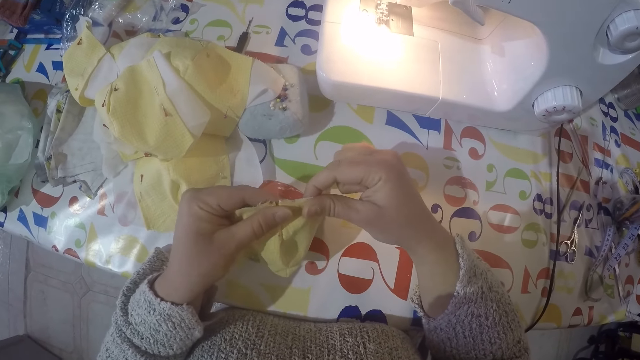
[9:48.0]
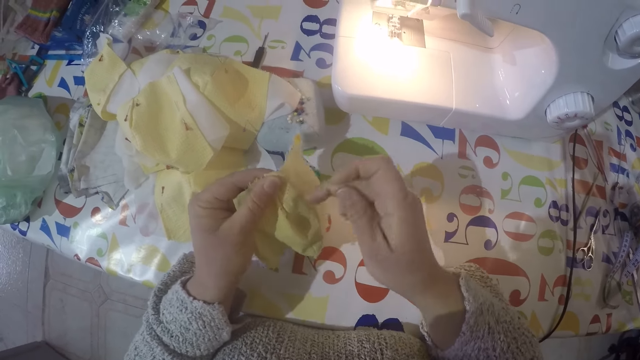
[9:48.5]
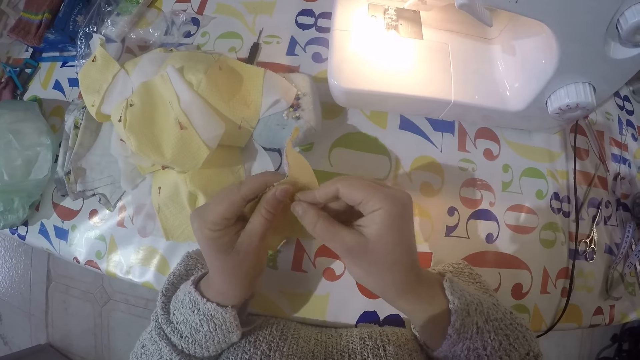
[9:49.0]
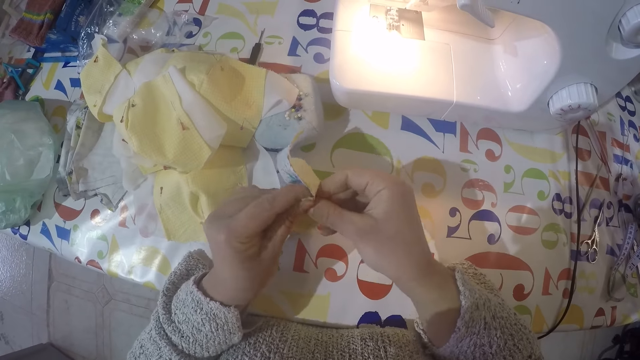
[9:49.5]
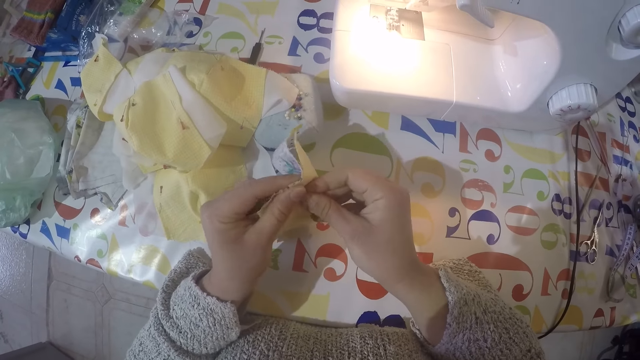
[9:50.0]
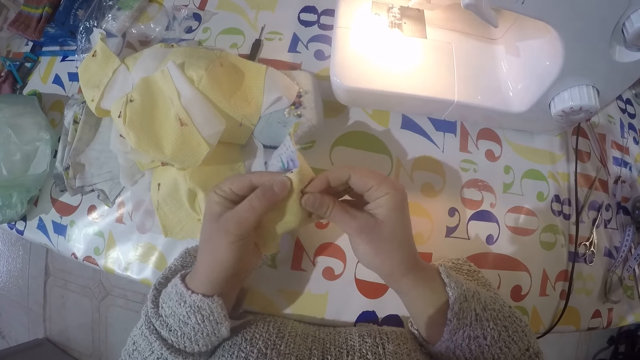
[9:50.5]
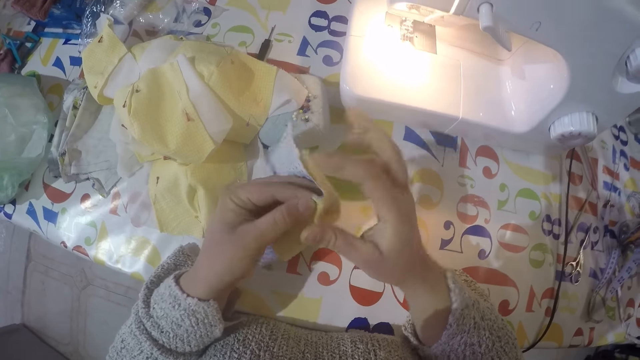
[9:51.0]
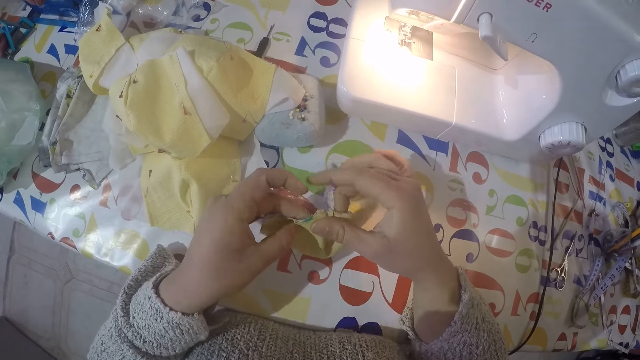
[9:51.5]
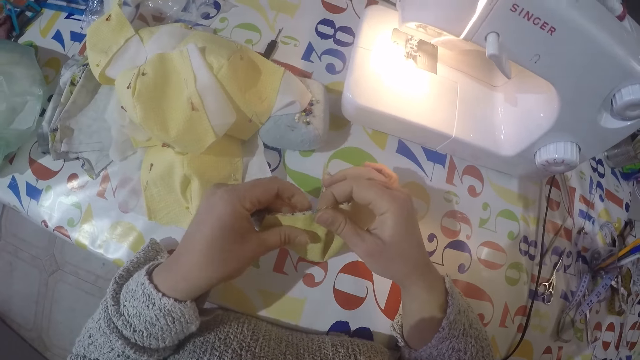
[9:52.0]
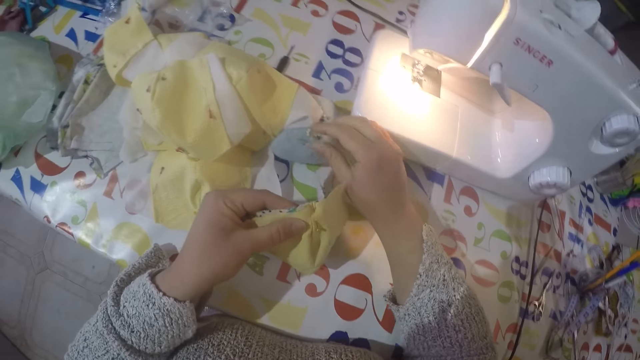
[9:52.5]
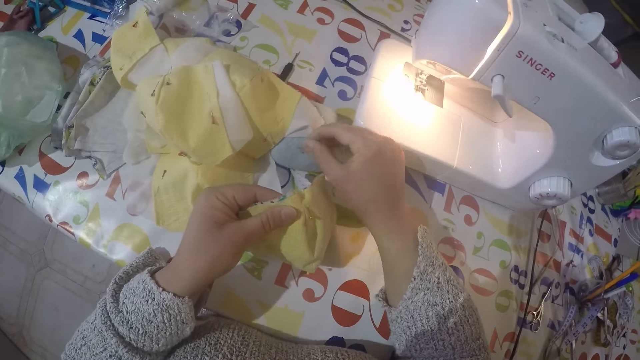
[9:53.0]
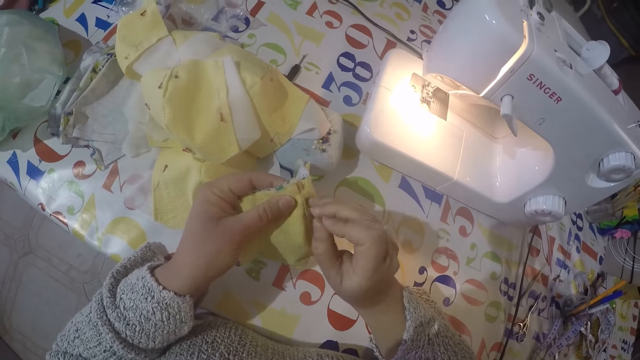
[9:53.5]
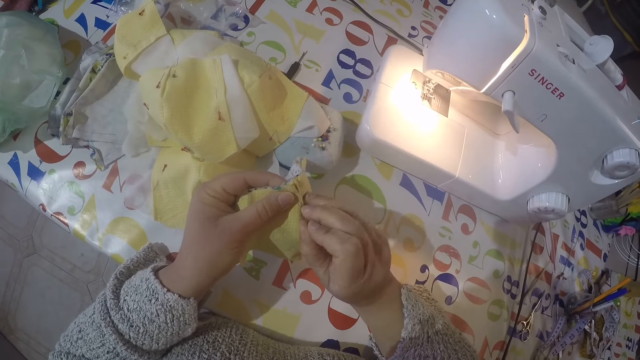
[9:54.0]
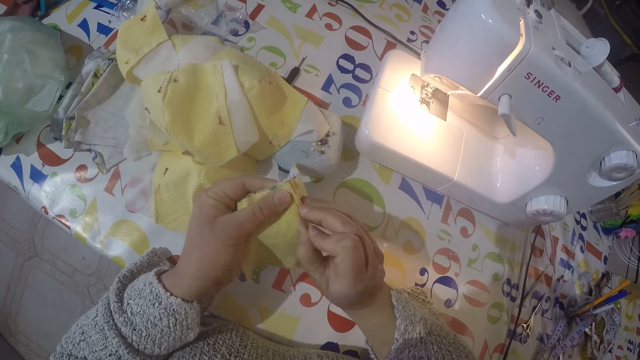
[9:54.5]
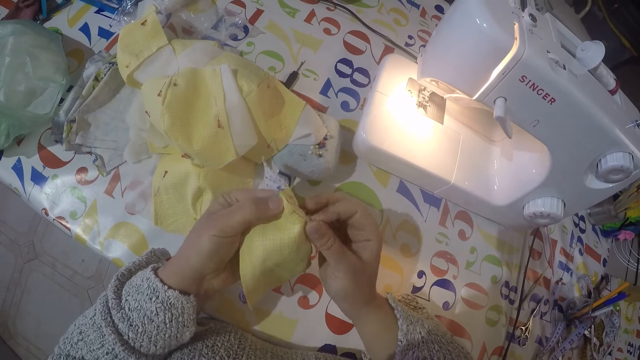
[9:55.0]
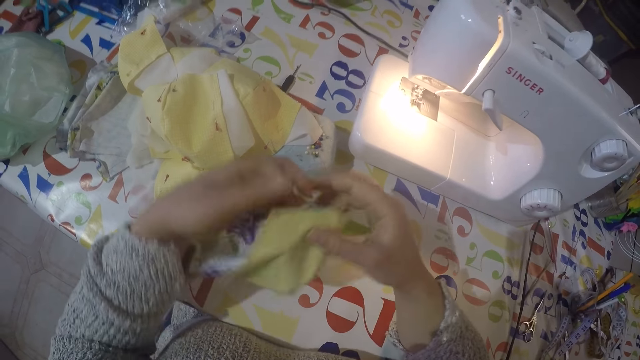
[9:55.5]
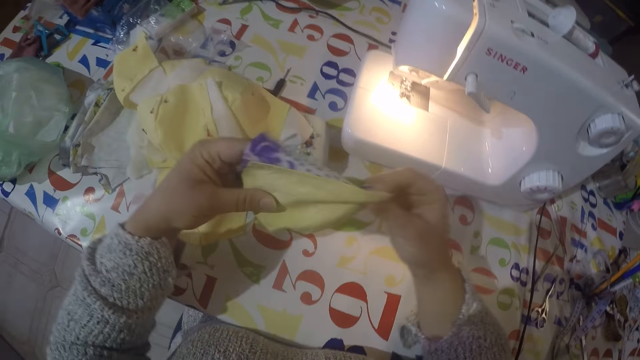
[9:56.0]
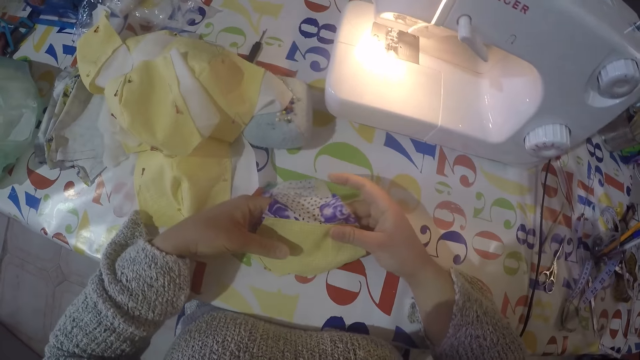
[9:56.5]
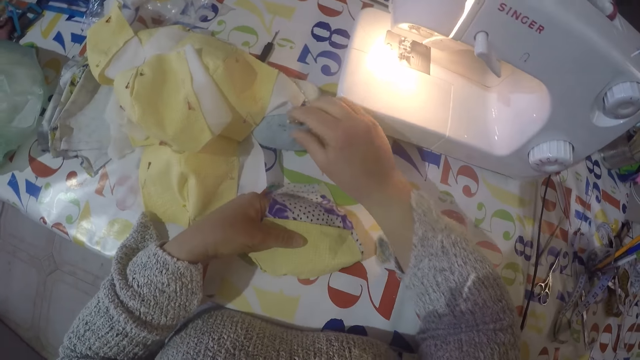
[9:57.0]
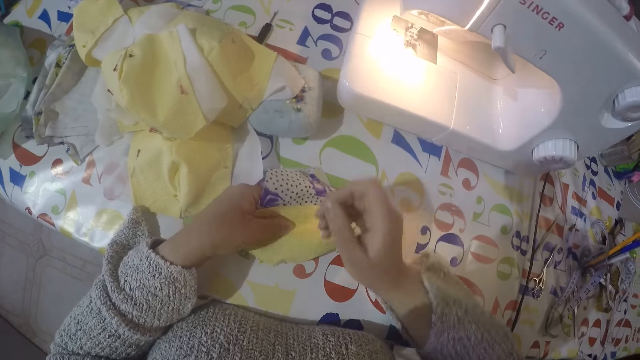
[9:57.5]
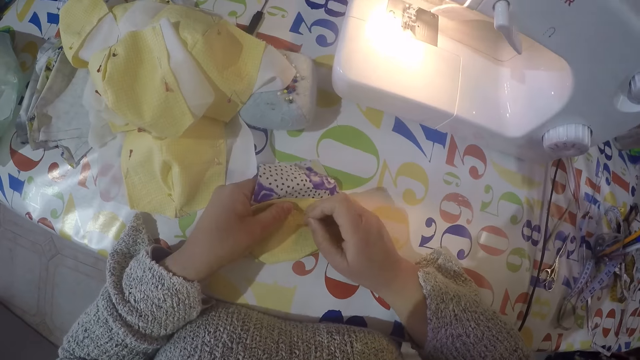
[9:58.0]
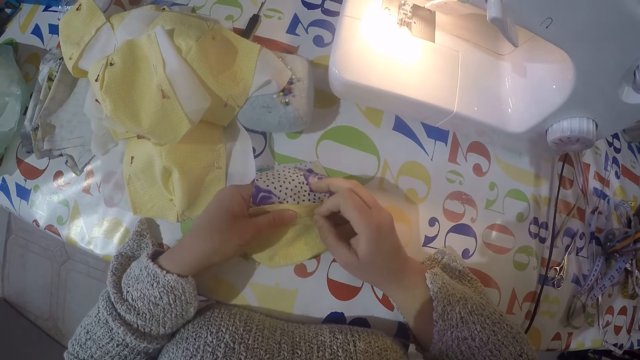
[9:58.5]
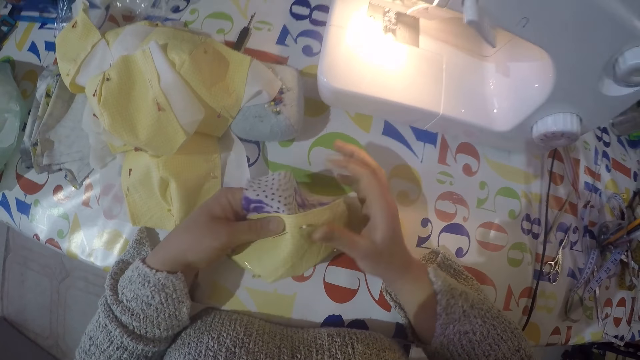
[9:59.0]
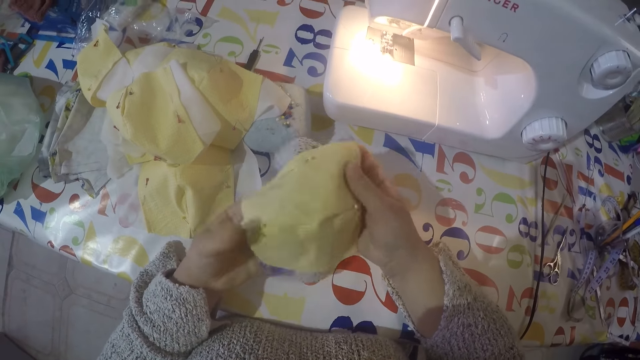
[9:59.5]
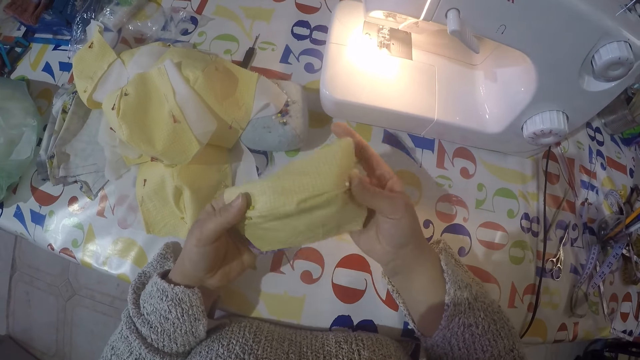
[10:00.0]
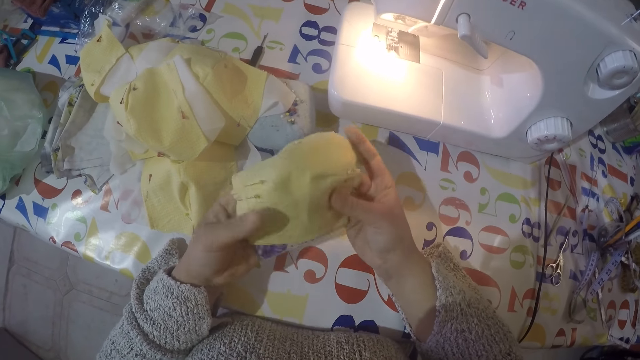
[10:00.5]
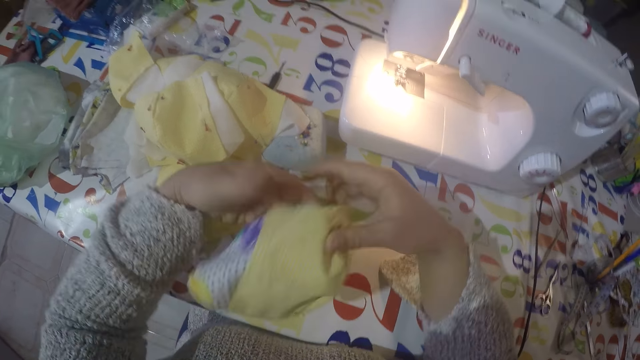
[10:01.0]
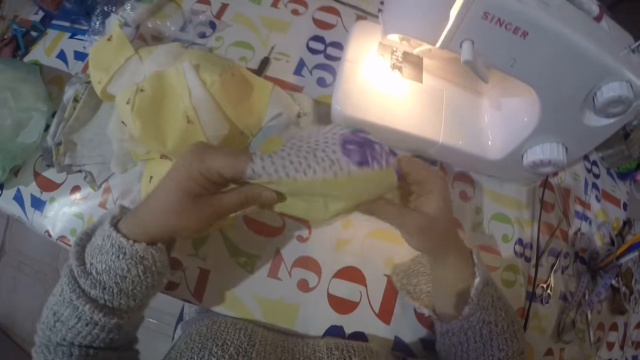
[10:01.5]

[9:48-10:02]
The camera wearer picks a pin from the table. They put the pin in a piece of cloth. They pick a pin from the table. They put the pin in the piece of cloth.

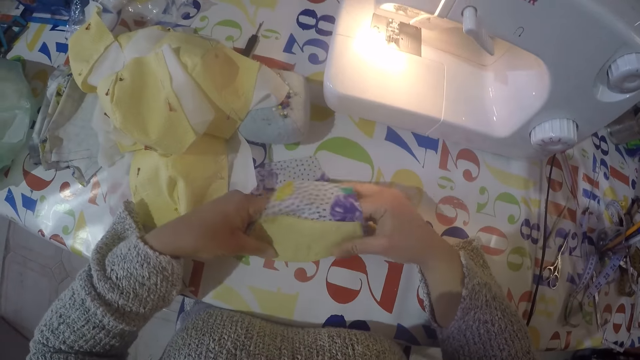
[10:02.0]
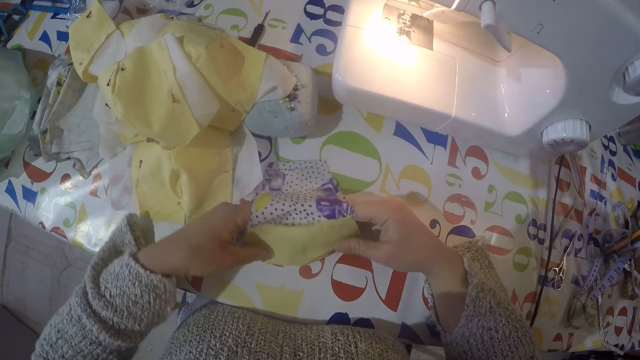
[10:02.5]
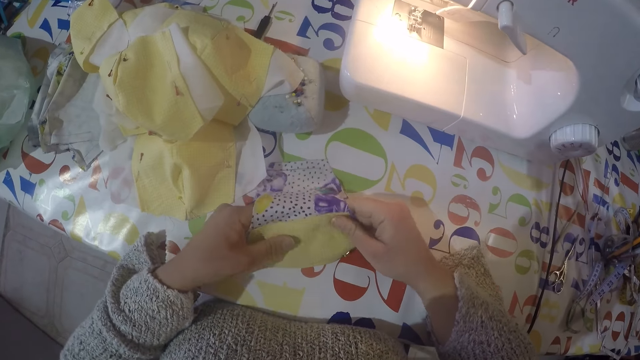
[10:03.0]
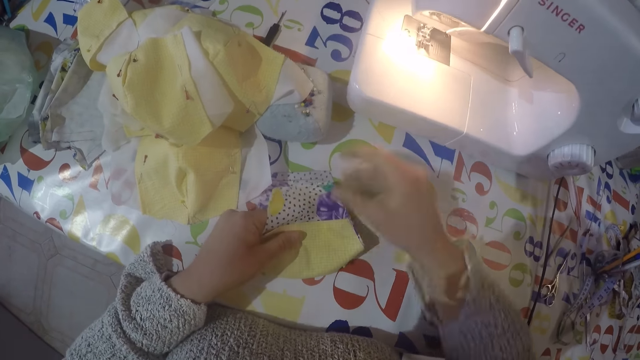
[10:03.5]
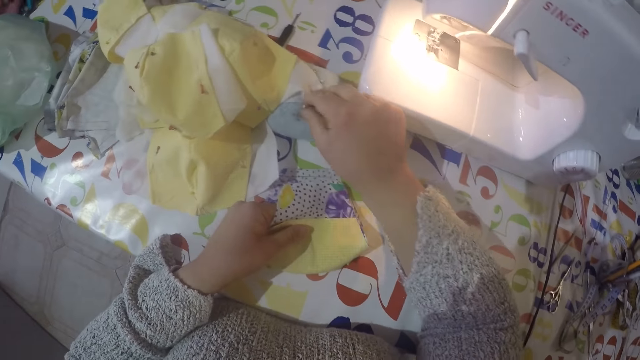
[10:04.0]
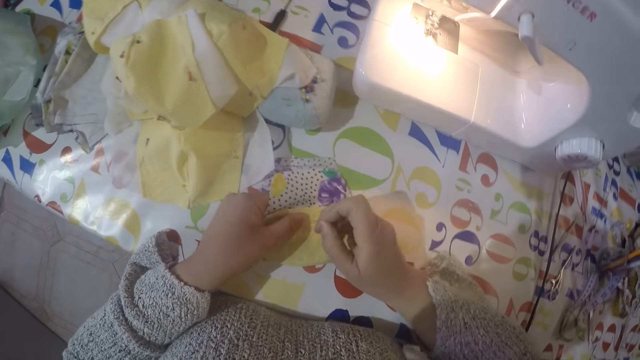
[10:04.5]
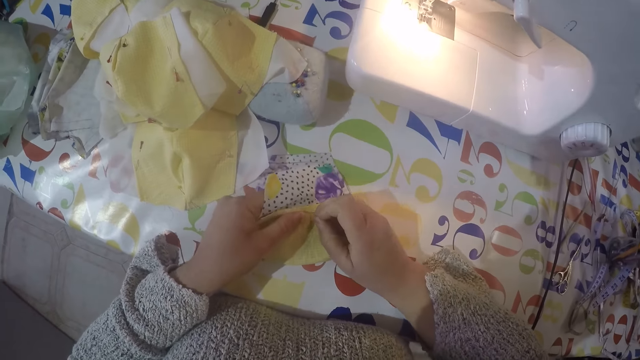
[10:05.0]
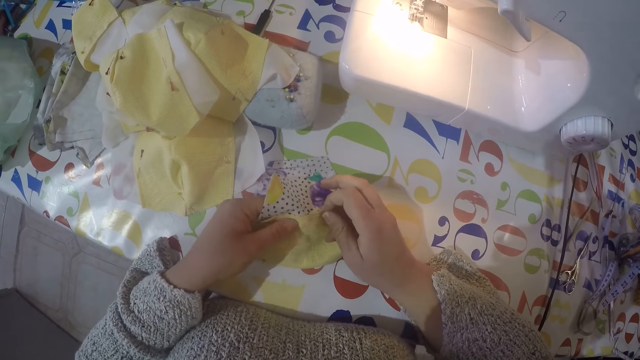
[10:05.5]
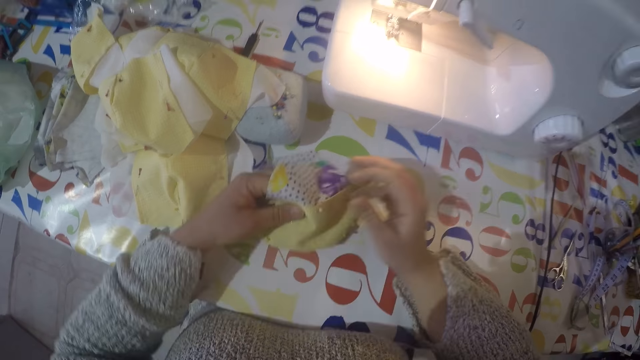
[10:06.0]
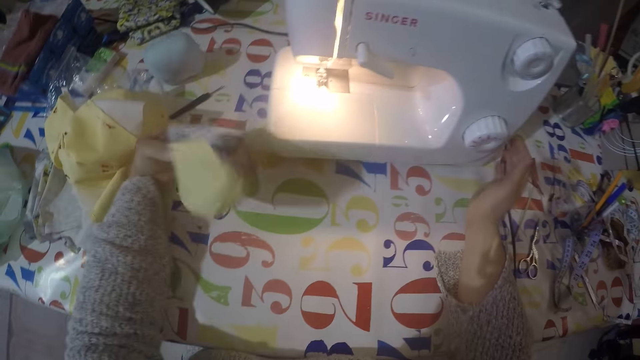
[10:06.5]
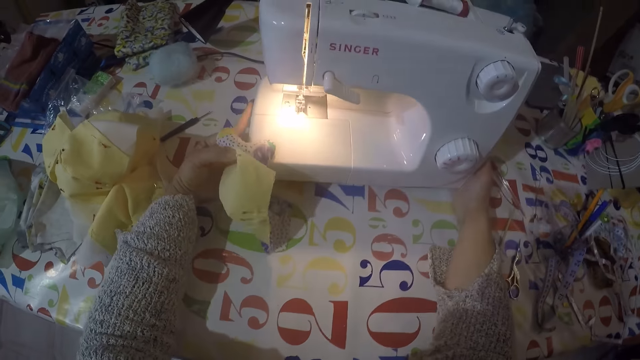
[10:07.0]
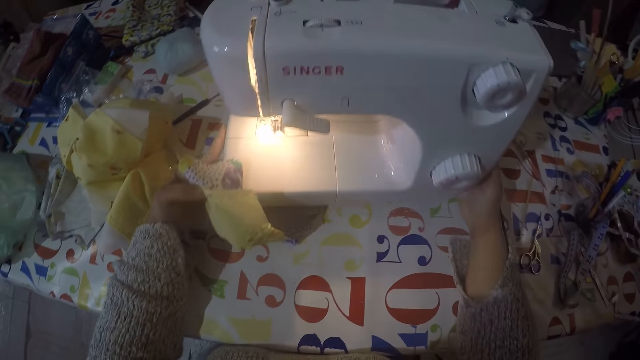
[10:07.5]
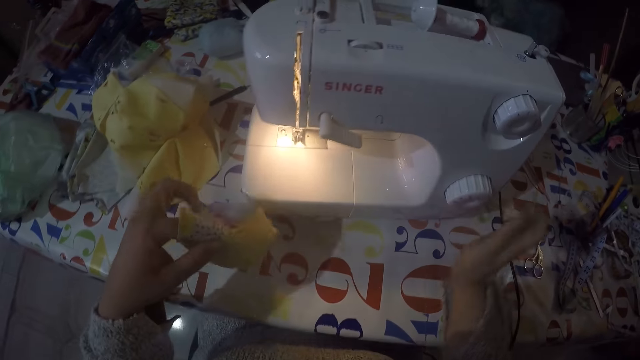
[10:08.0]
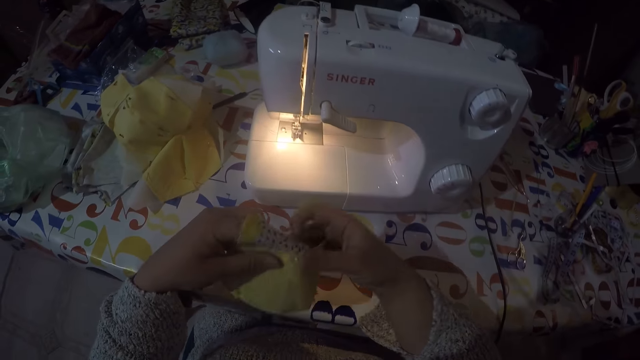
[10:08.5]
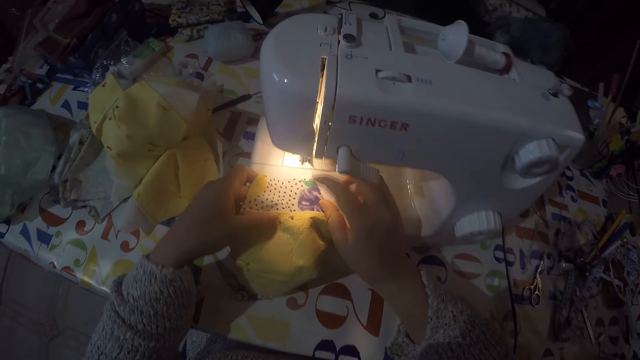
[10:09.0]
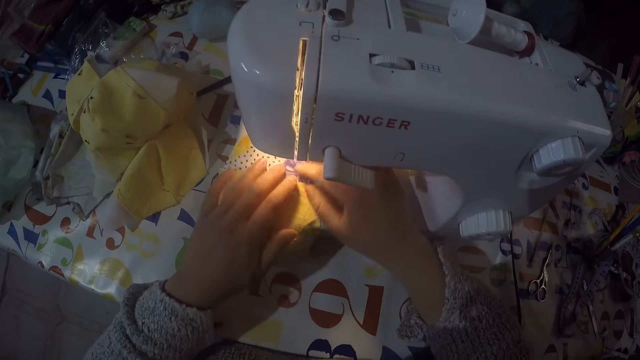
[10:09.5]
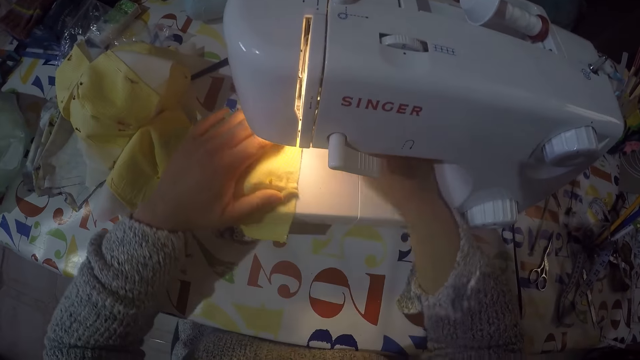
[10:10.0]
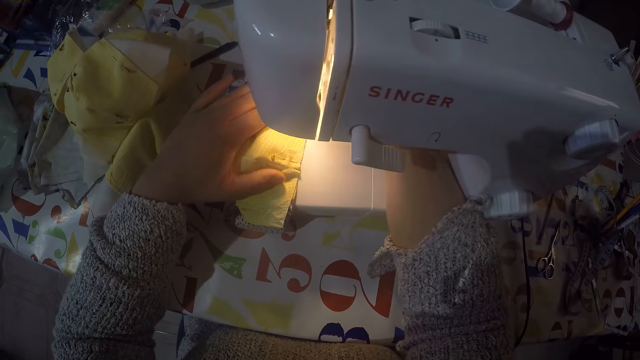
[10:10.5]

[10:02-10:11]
The camera wearer picks a pin from the table. They put the pin in a piece of cloth. They put on the sewing machine. They sew the pieces of cloth using the sewing machine.
